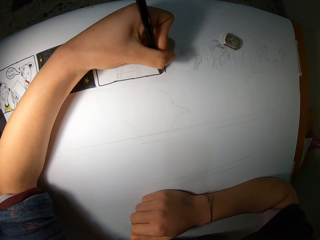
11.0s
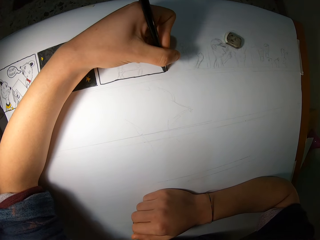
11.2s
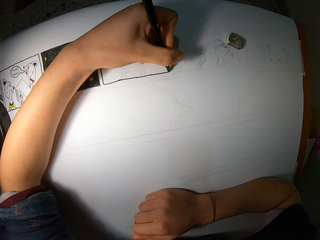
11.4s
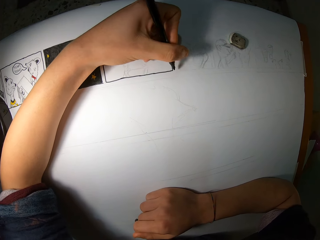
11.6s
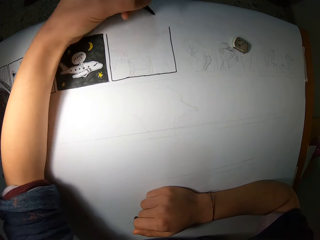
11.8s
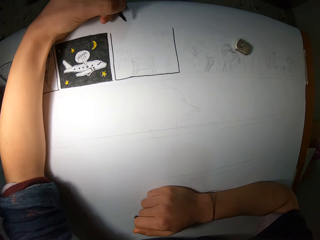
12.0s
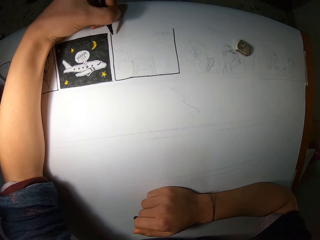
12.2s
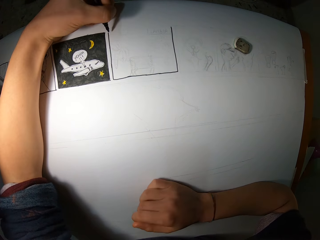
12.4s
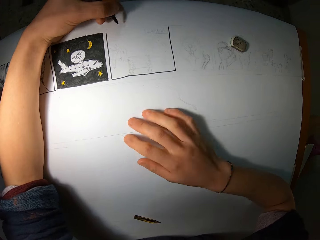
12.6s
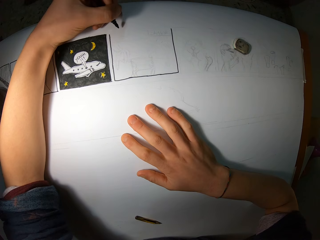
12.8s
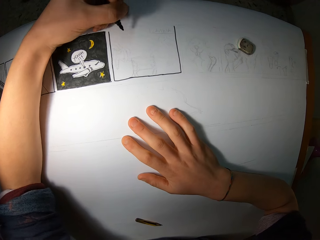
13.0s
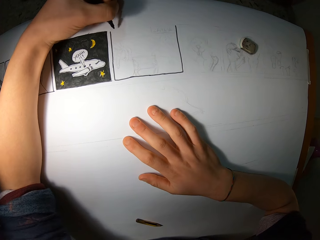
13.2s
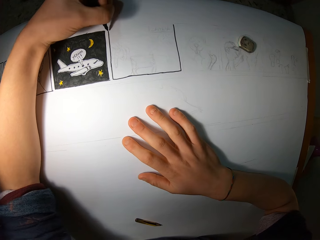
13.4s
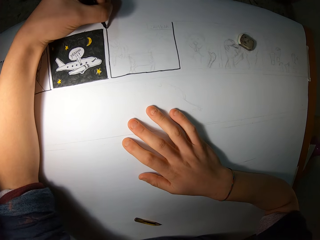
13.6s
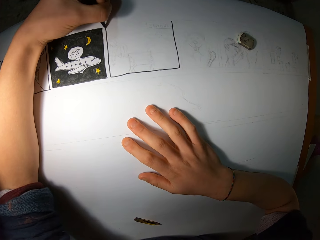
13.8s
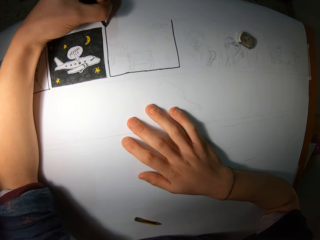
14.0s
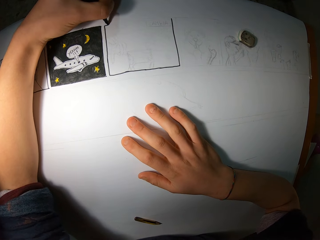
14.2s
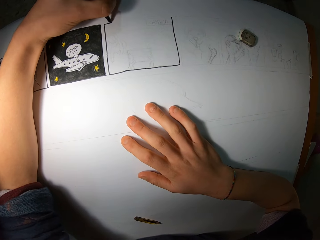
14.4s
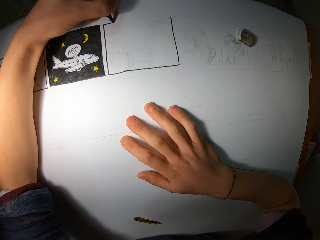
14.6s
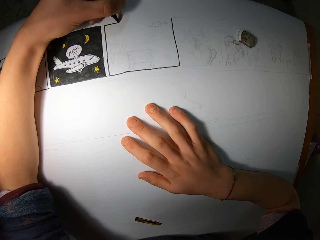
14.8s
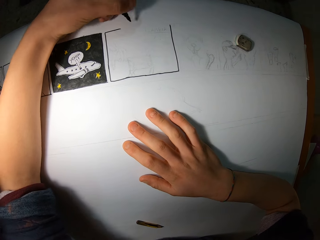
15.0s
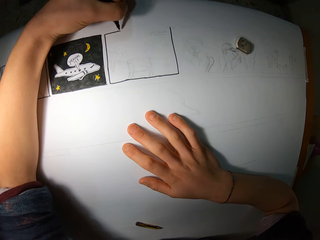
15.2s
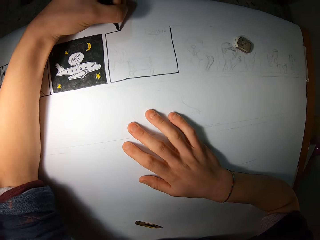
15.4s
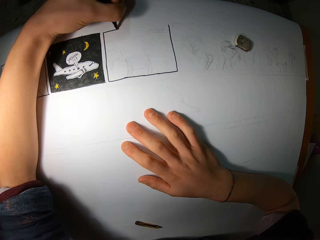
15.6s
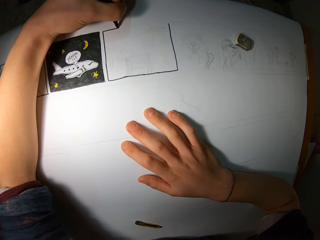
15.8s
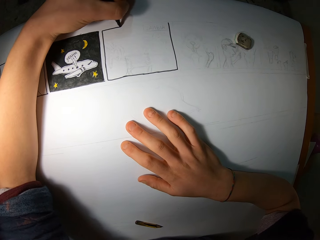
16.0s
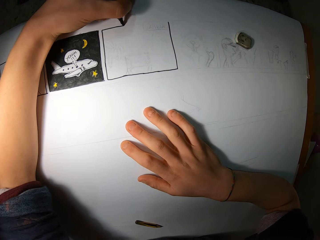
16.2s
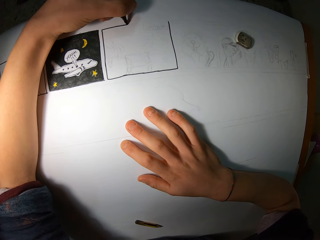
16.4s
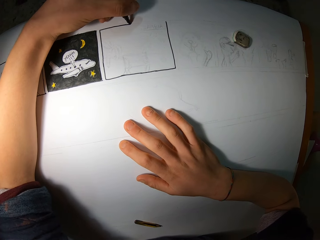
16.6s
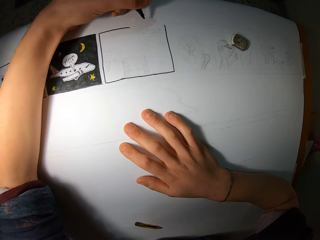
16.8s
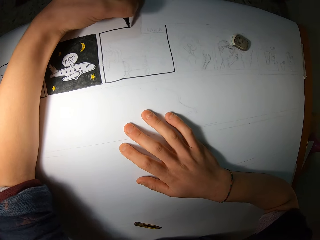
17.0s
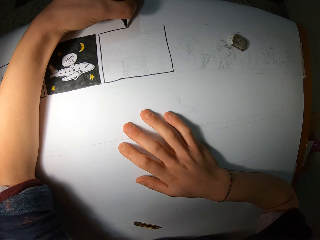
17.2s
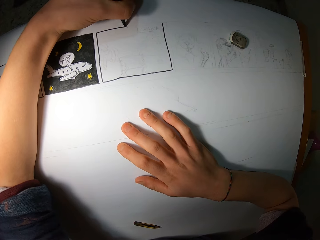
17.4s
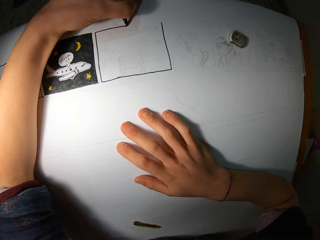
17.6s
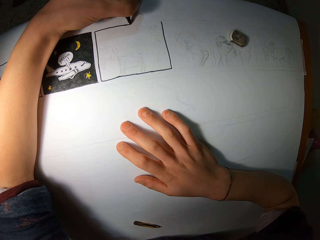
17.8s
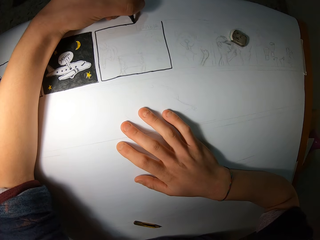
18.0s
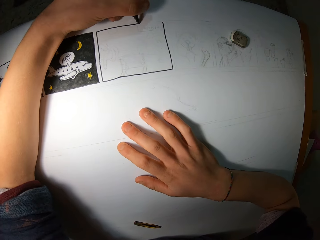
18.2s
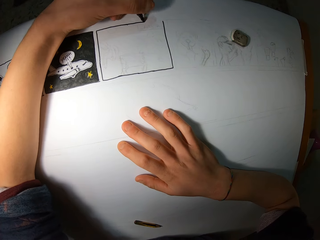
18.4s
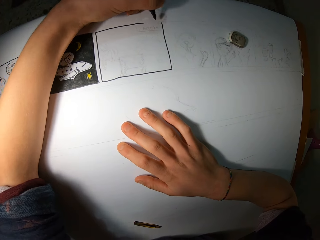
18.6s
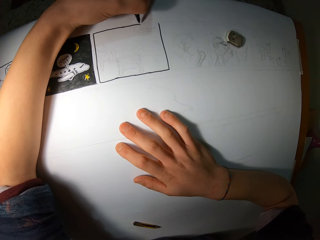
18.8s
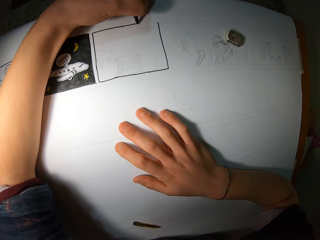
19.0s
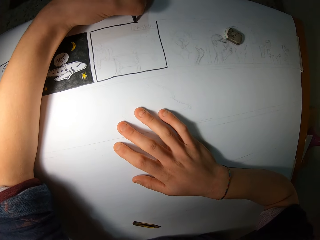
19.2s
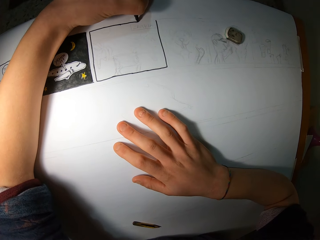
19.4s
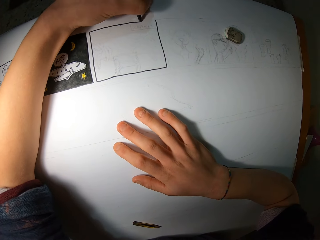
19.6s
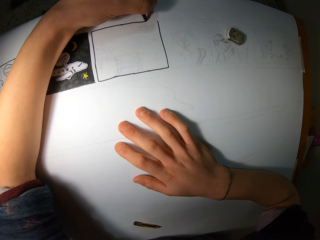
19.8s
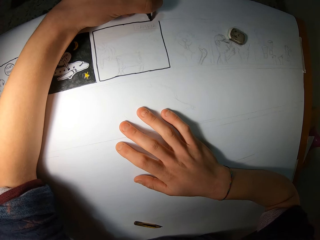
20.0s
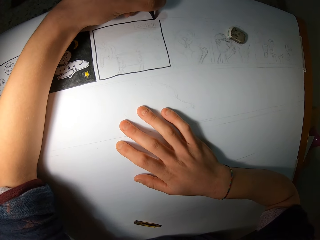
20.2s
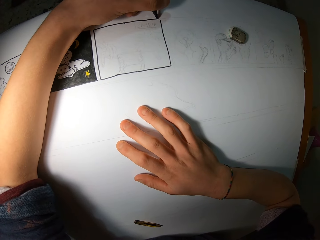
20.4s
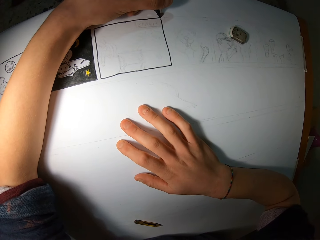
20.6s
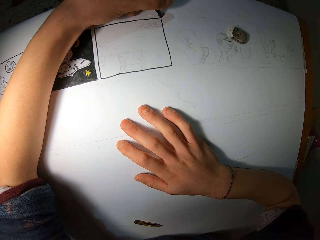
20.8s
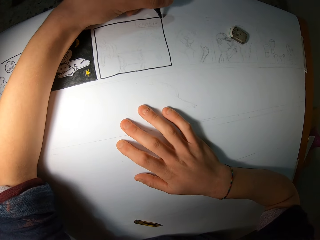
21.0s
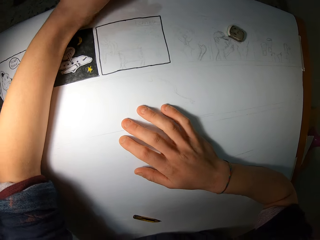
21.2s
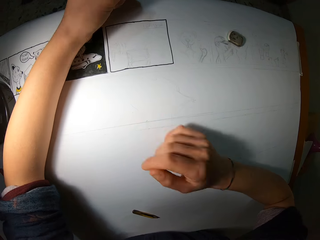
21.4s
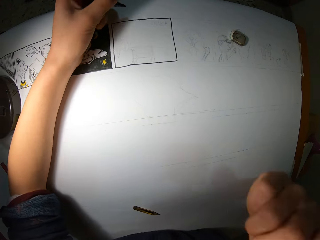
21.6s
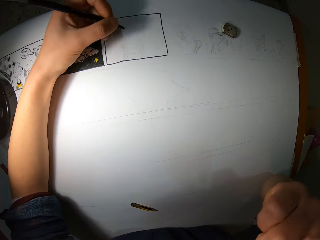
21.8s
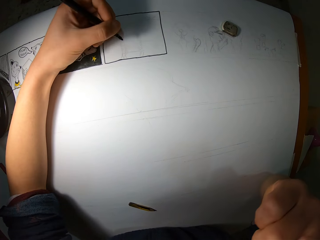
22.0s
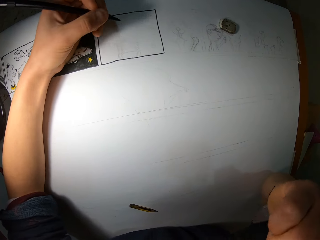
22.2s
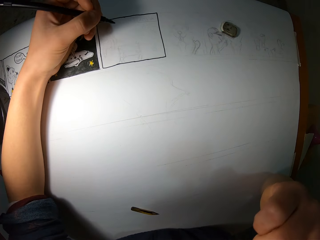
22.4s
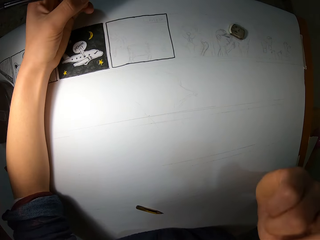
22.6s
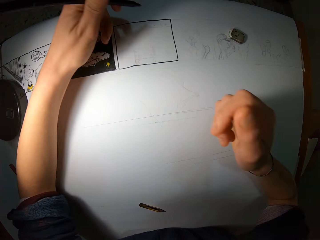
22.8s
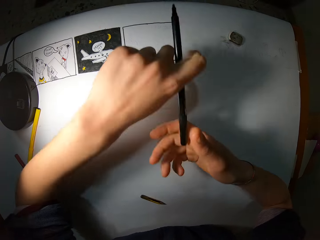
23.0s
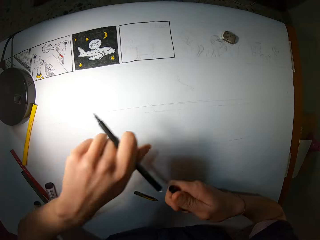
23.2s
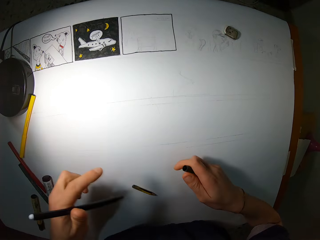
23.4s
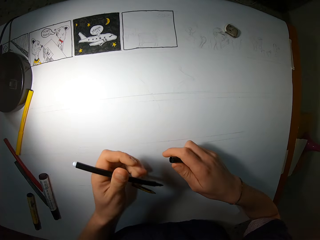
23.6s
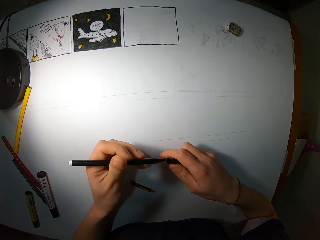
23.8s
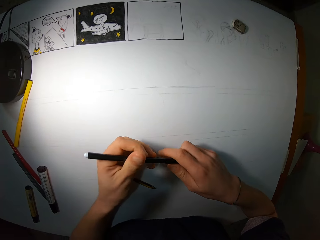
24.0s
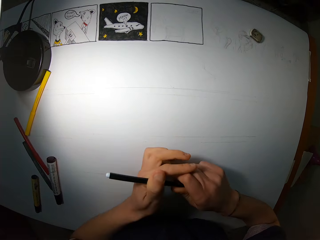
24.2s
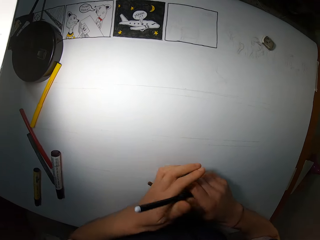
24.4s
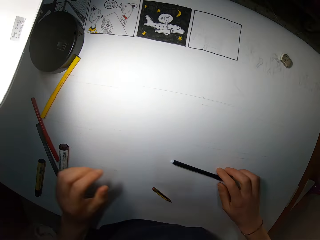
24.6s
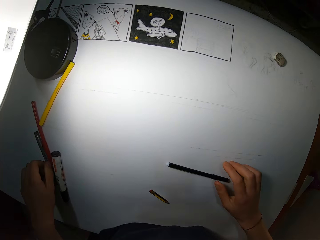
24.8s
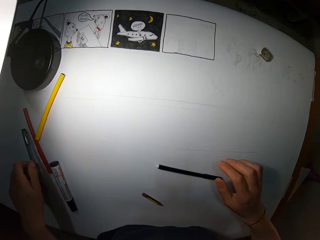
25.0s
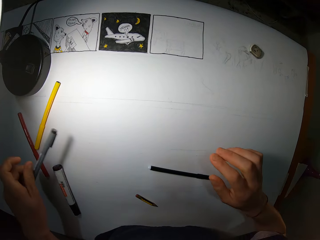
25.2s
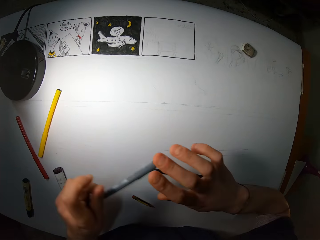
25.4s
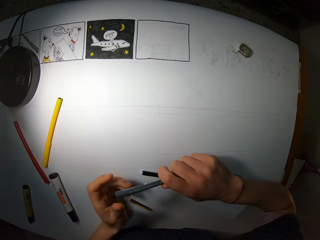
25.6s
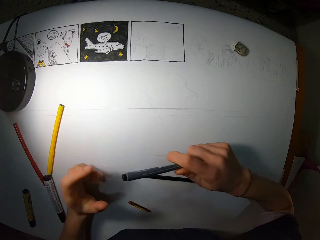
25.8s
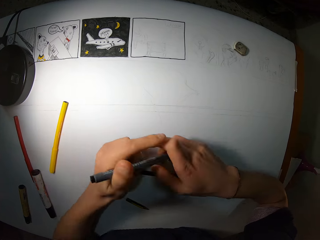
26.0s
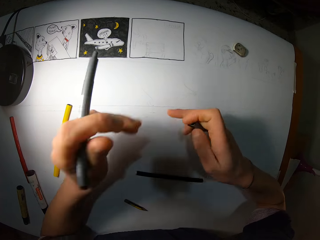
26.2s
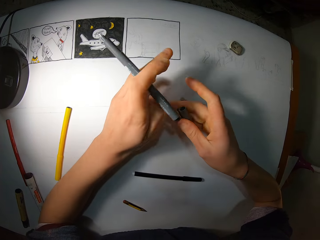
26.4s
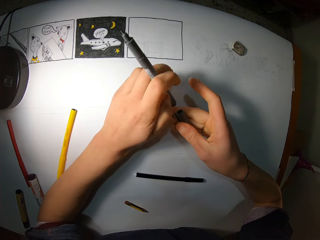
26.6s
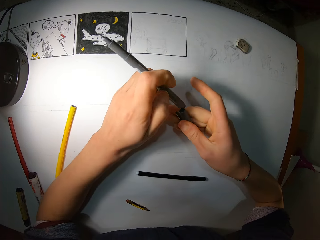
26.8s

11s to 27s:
The camera wearer grabs the canvas with his right hand. He lifts his right hand from the canvas. He removes the cover of the marker with his right hand. He joins the marker and the cover with both hands. He drops the marker on the canvas. He picks up another marker on the canvas with his left hand. He removes the cover of the marker with his right hand.

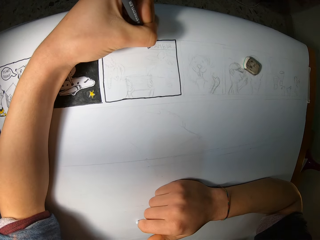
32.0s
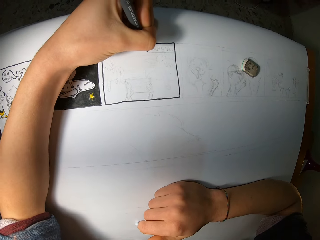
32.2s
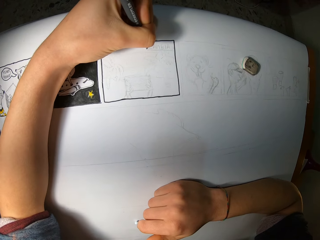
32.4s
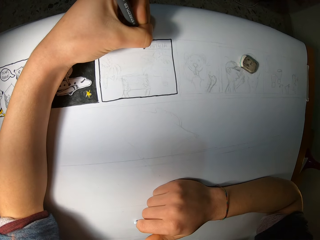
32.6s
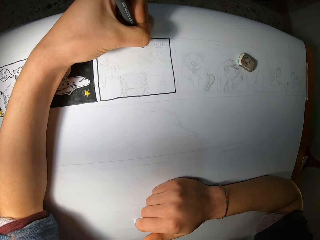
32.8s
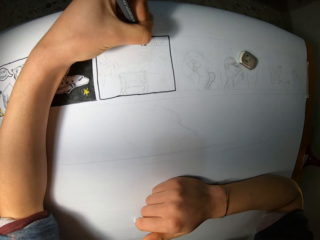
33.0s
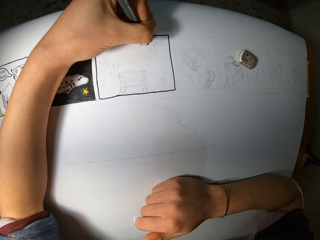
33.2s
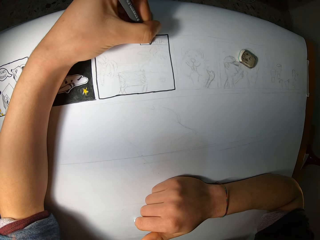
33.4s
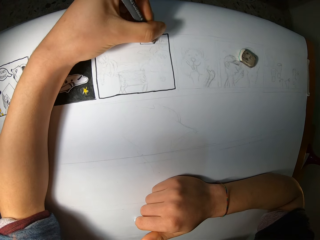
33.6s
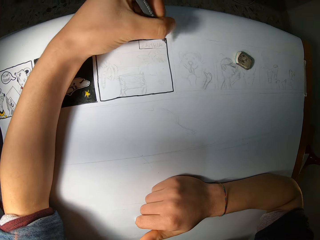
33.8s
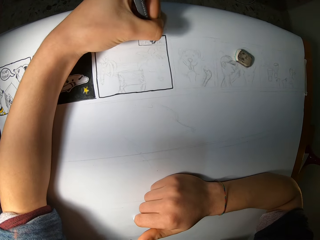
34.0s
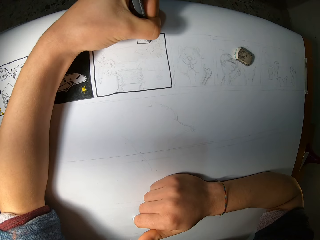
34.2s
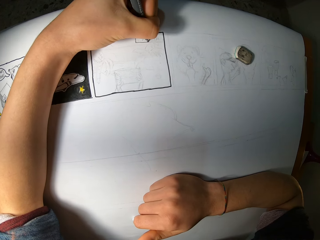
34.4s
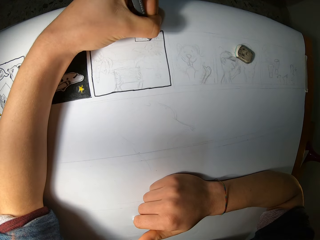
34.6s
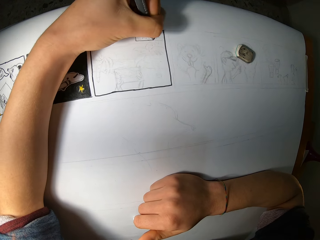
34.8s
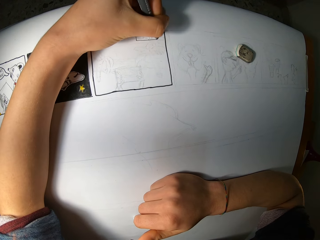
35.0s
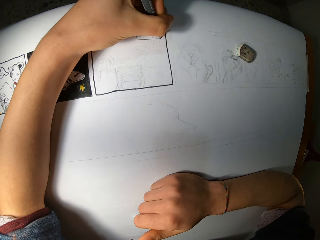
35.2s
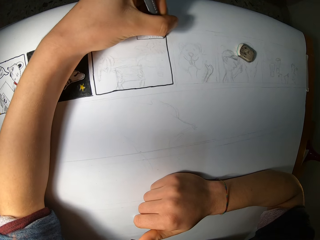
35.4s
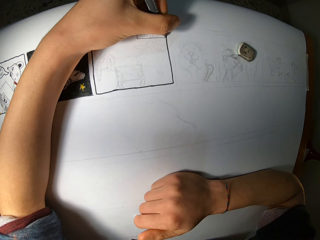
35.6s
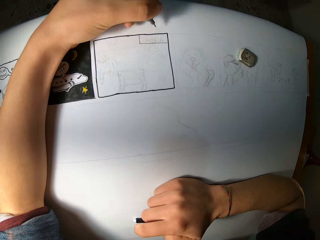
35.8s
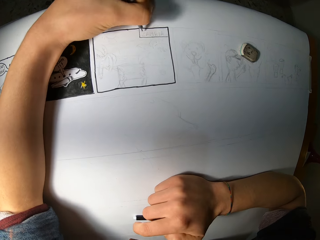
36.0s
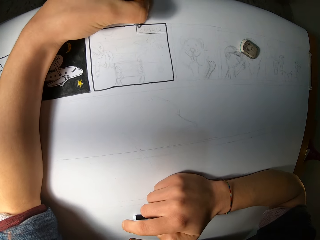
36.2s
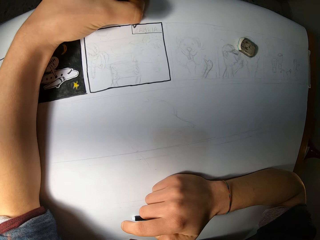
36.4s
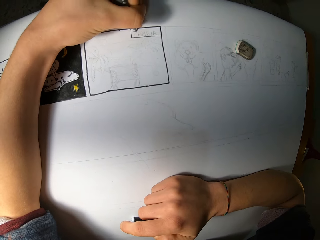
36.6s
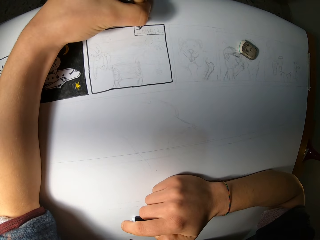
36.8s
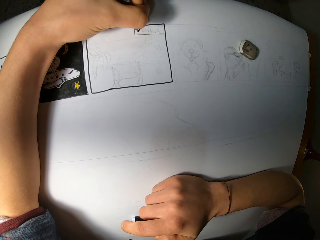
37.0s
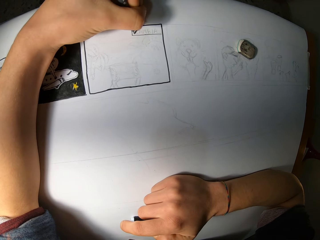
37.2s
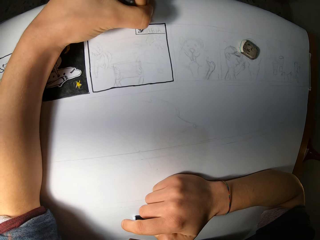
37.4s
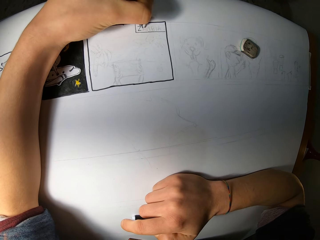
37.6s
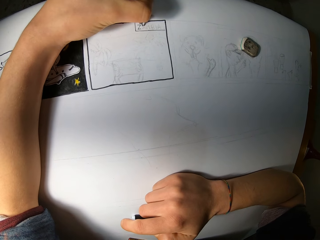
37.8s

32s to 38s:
The camera wearer draws on a drawing paper.
